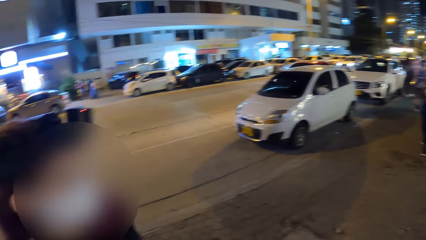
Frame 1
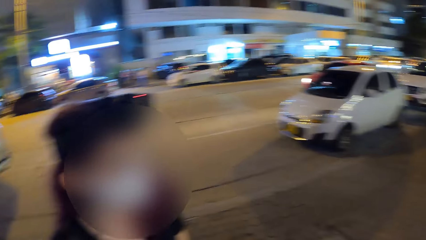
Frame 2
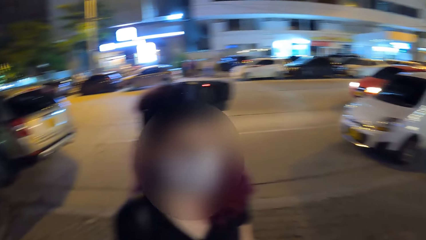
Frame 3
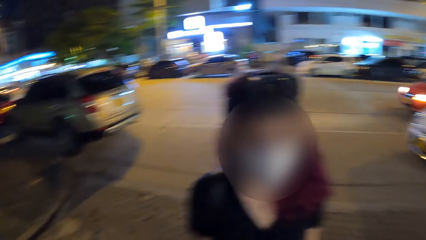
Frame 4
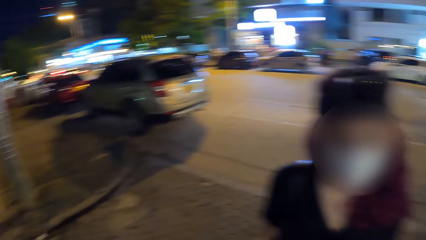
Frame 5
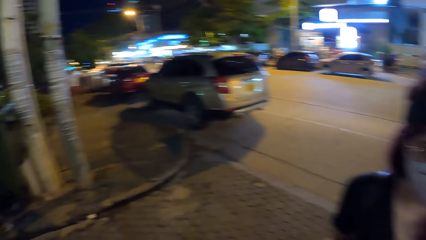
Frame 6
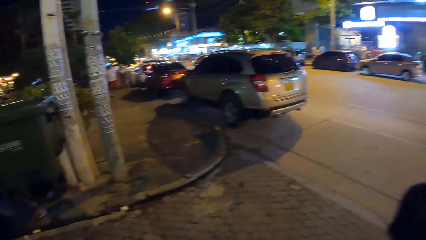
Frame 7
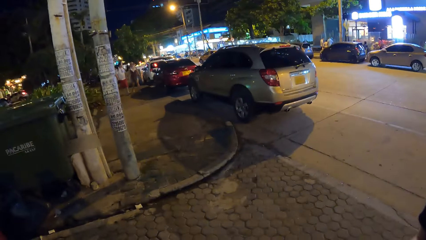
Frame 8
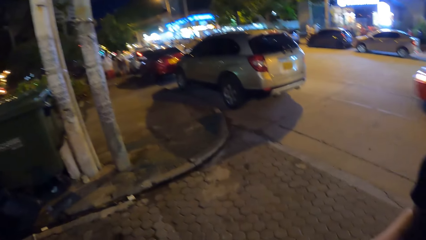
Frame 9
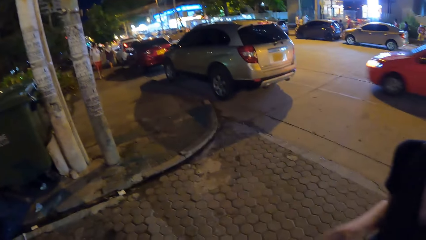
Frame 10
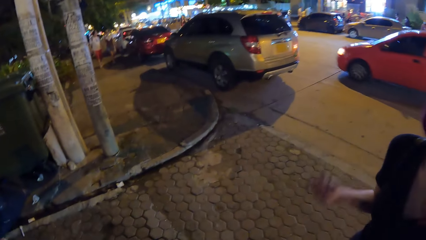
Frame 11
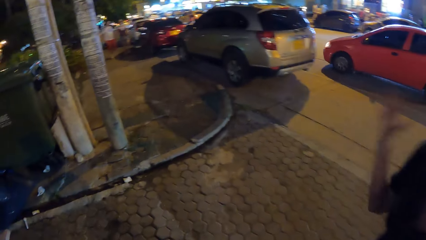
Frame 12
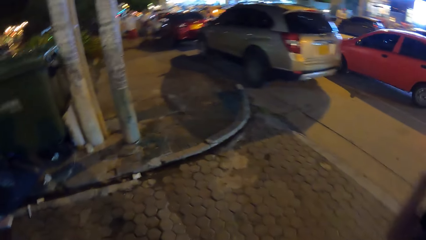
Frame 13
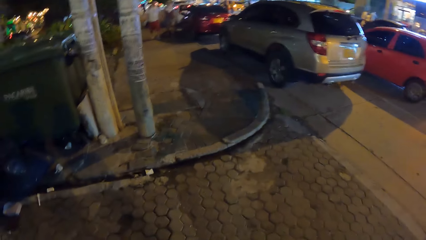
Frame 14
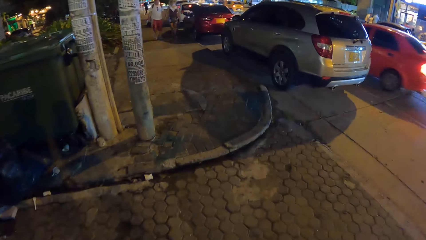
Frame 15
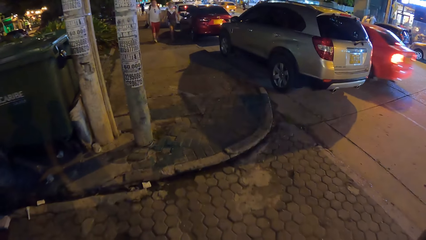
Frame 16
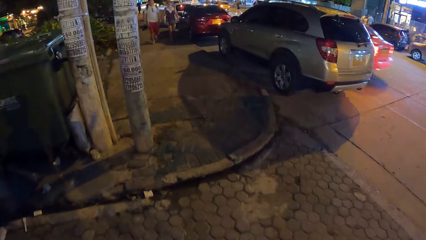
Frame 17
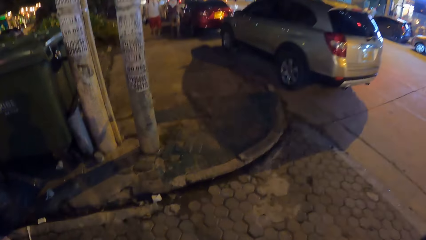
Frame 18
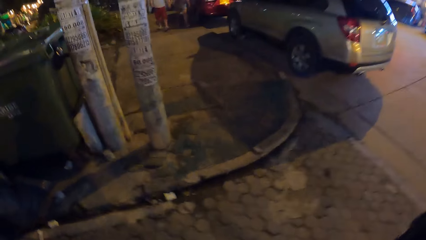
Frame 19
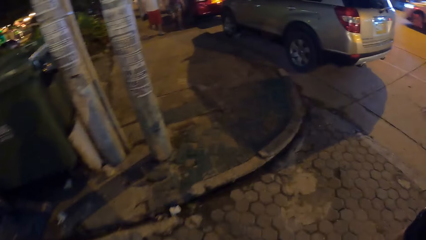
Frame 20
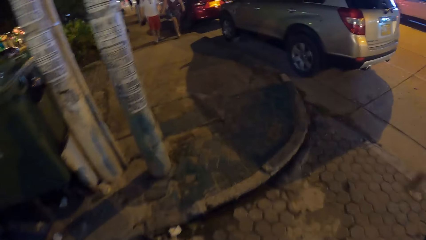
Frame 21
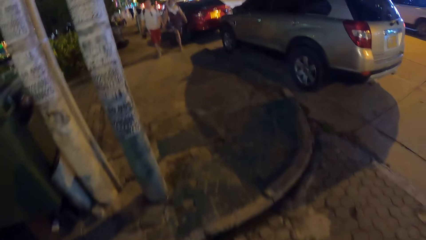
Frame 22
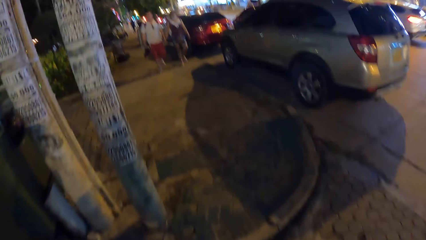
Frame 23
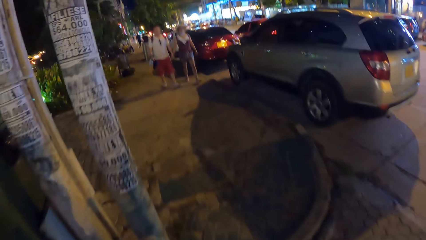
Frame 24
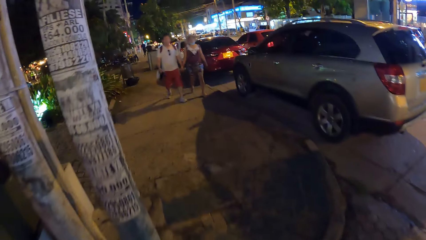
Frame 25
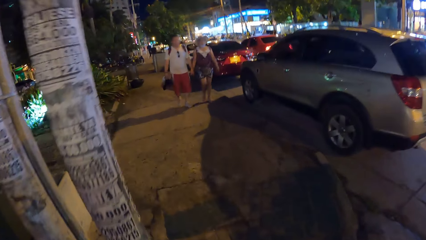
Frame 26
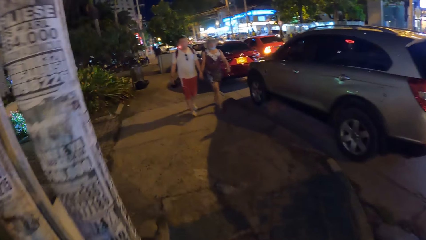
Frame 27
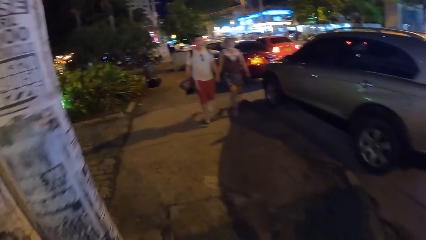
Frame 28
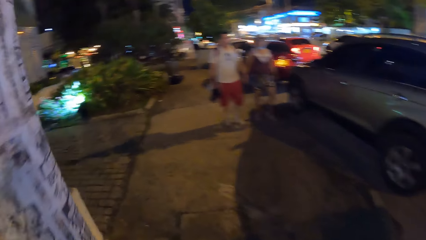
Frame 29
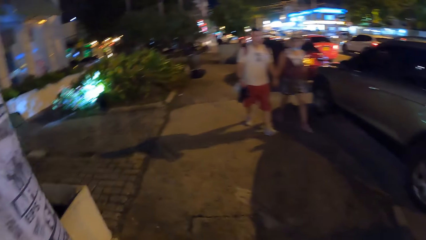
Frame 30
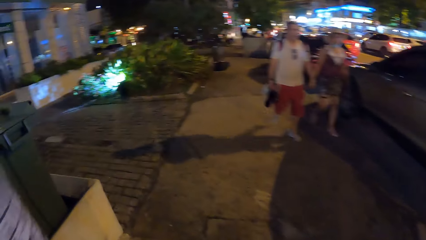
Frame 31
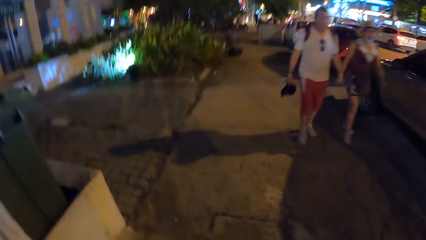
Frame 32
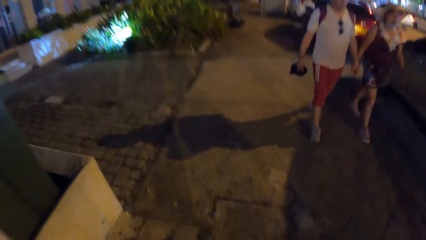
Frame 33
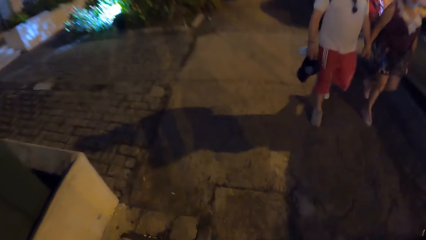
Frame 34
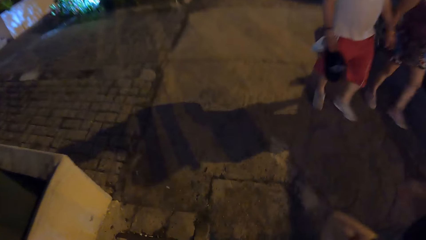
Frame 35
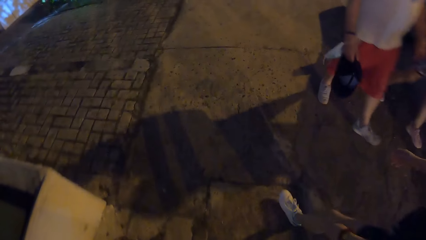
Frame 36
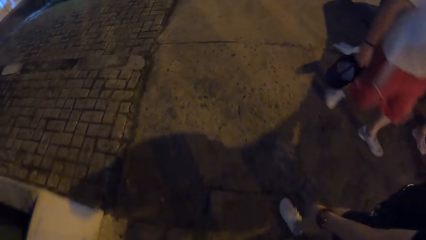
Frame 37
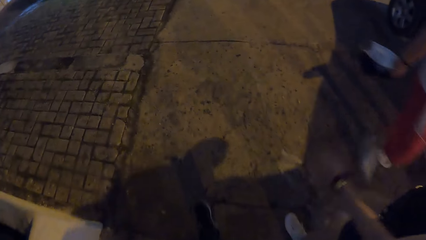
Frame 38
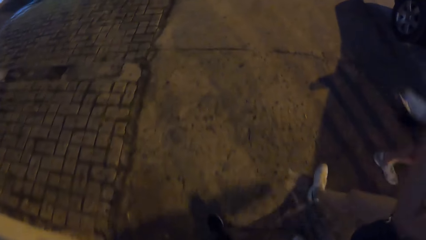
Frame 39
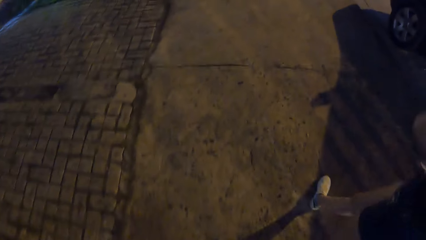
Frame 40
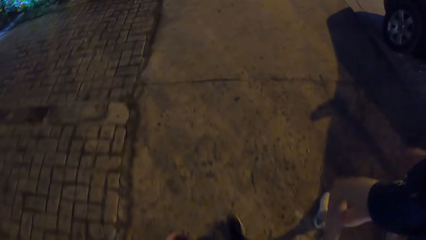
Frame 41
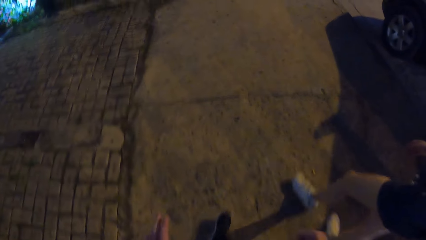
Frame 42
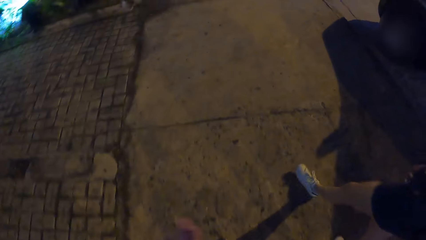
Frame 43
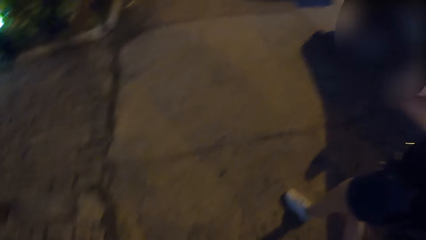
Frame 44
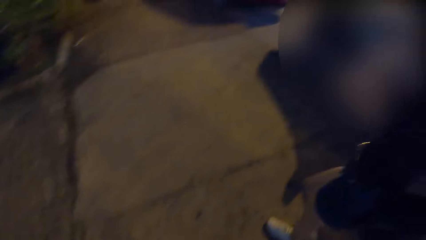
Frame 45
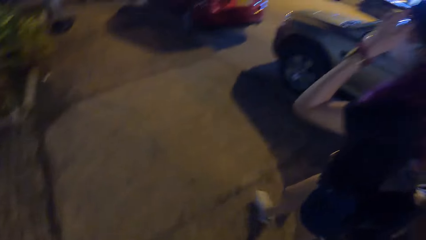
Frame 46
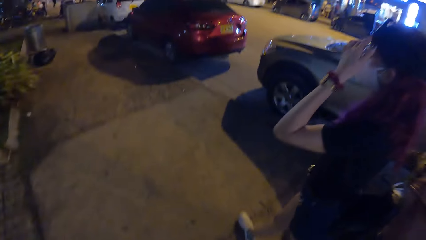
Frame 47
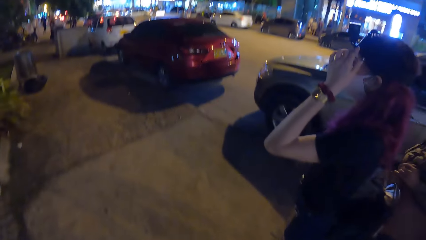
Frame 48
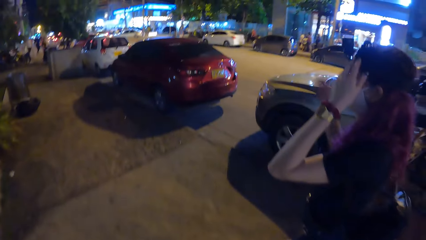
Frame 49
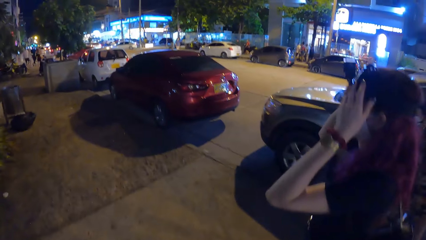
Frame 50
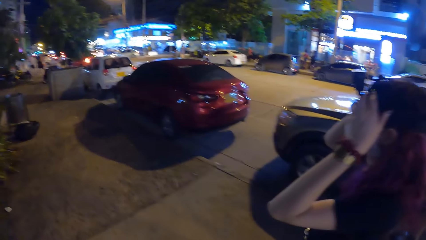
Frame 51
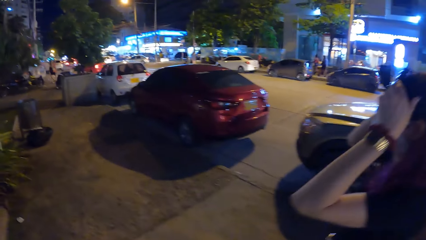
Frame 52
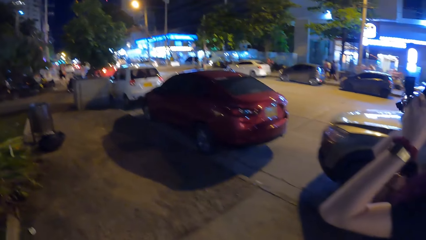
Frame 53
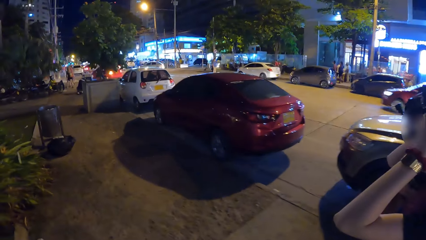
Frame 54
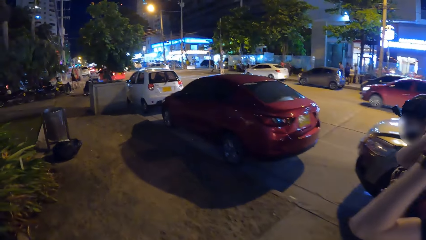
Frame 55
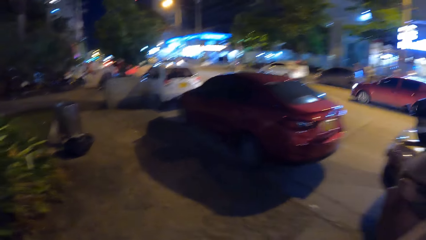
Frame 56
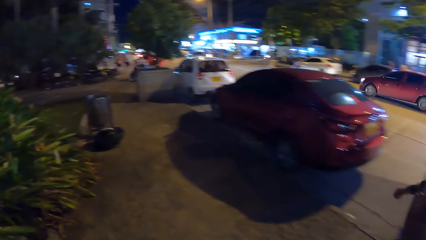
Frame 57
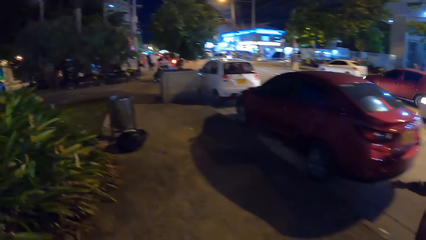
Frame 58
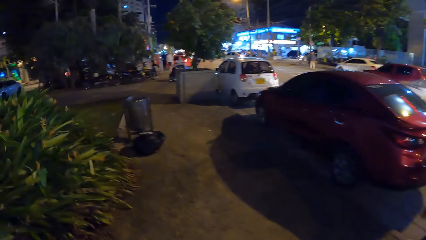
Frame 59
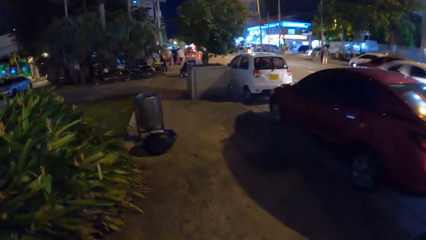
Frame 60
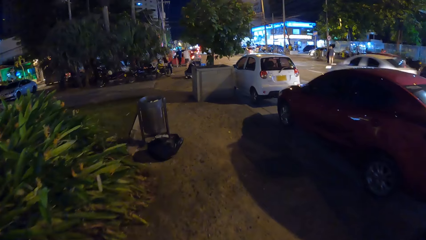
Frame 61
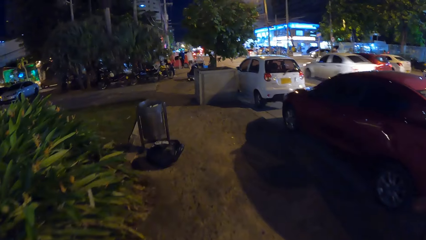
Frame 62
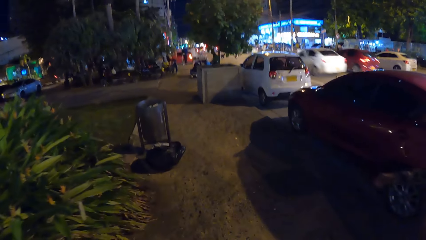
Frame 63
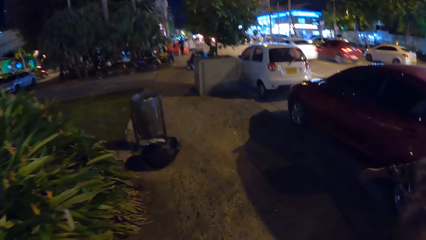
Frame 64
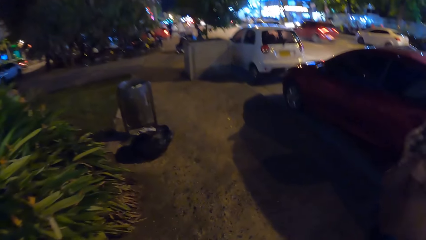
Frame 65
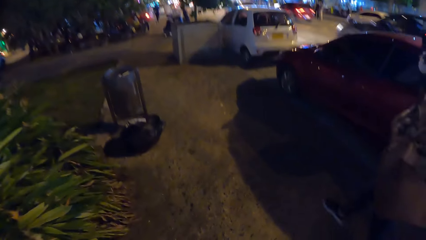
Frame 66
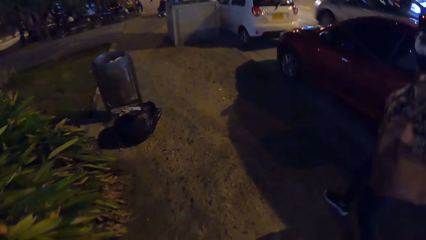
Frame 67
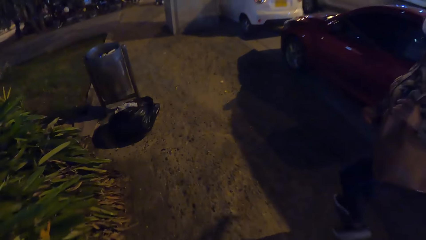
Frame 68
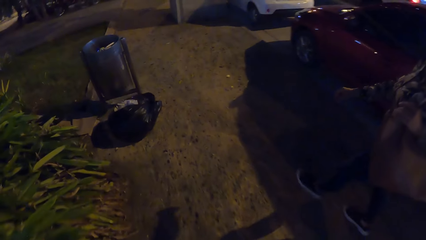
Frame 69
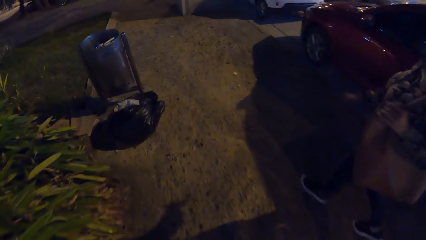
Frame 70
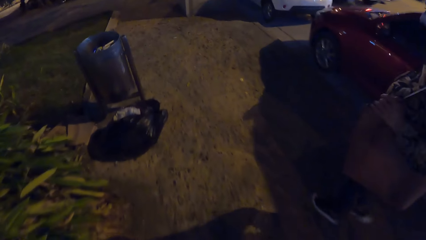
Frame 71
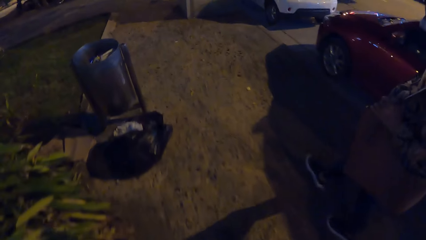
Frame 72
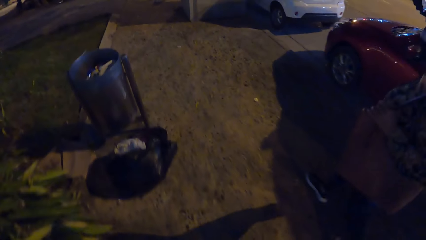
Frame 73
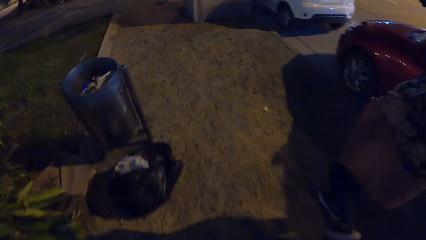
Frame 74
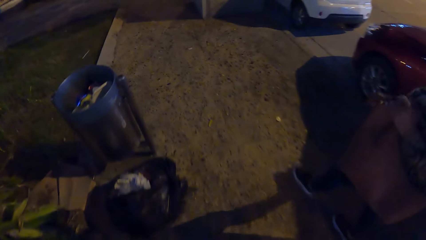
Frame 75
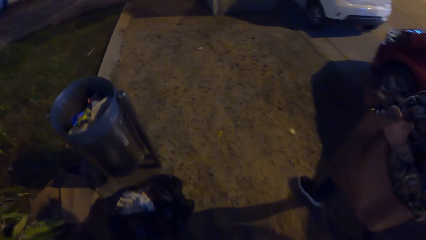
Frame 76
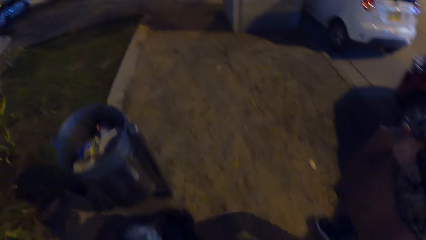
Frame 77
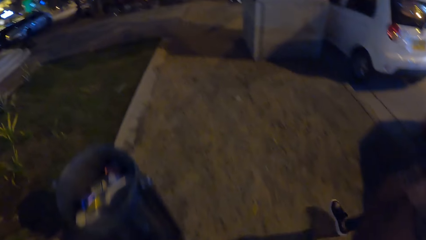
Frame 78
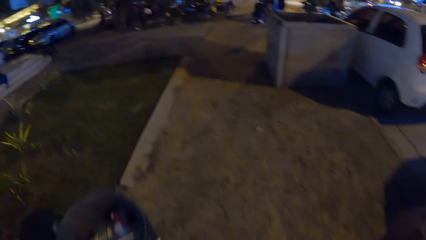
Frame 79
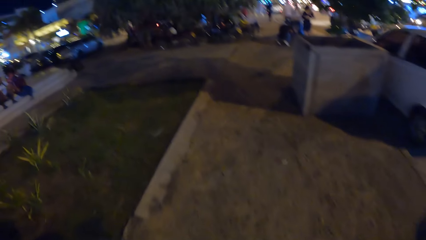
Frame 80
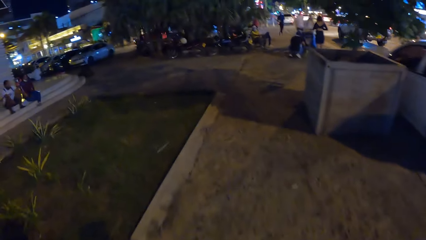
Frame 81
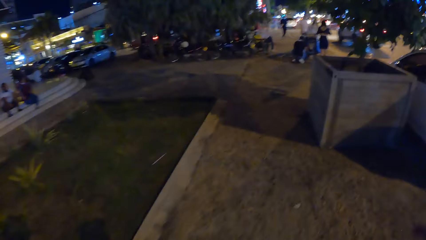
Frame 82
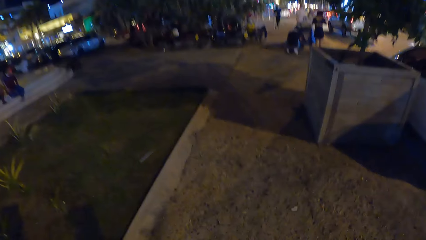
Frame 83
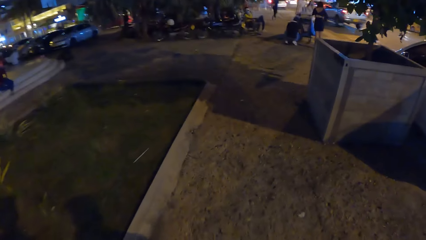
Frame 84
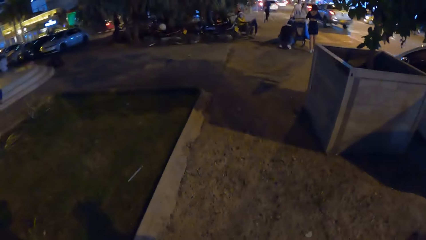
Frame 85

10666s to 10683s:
The camera wearer walks on a walkway by the street with a woman and another woman. The first woman adjusts the camera on her head with both hands. The camera wearer walks on the walkway by the street with the first woman and the other woman.
